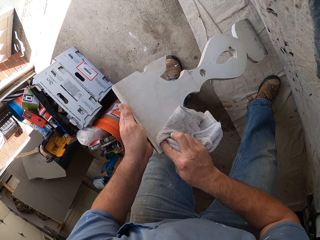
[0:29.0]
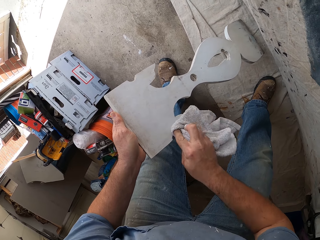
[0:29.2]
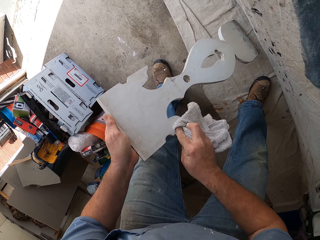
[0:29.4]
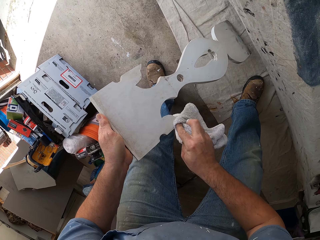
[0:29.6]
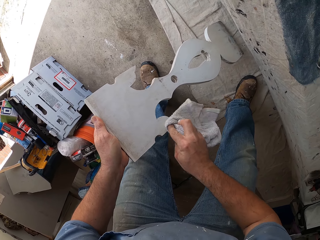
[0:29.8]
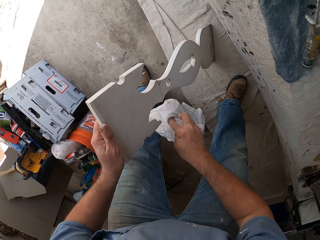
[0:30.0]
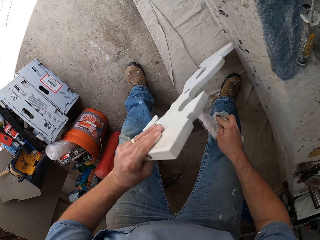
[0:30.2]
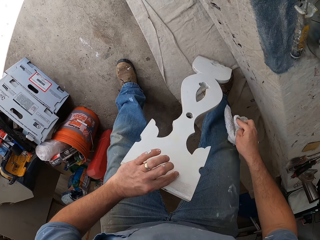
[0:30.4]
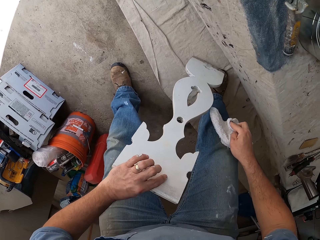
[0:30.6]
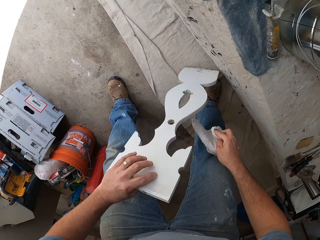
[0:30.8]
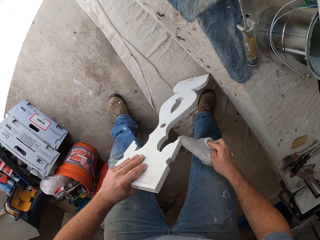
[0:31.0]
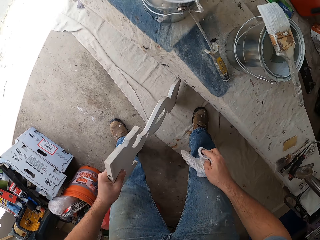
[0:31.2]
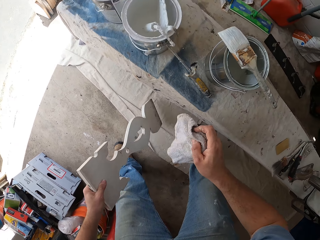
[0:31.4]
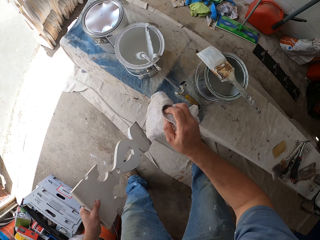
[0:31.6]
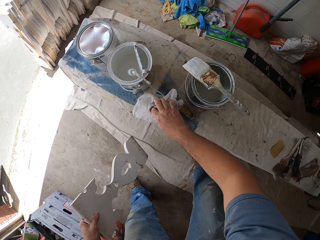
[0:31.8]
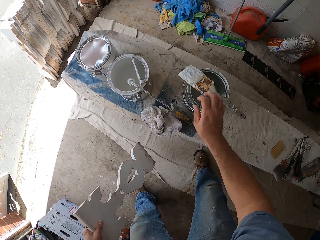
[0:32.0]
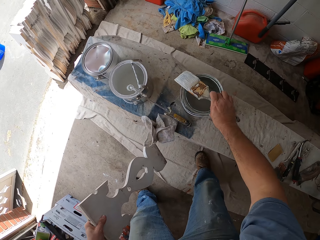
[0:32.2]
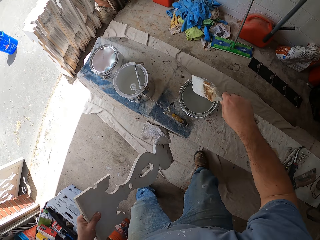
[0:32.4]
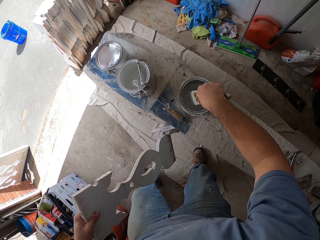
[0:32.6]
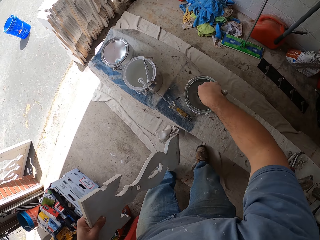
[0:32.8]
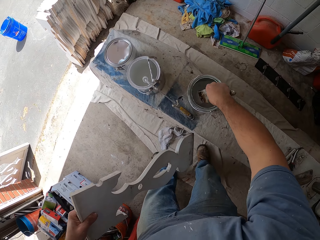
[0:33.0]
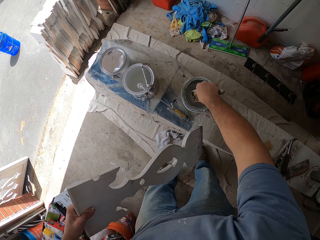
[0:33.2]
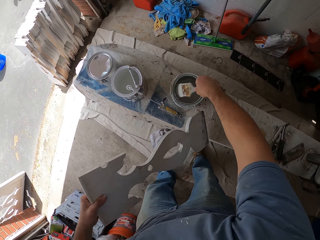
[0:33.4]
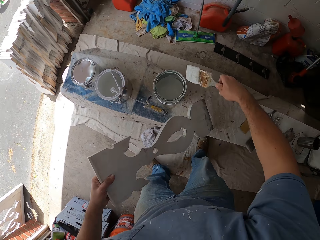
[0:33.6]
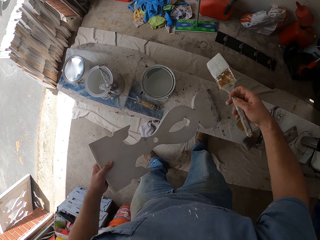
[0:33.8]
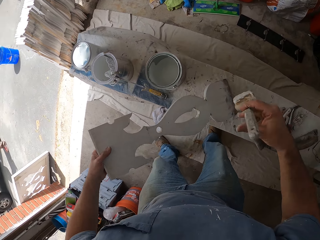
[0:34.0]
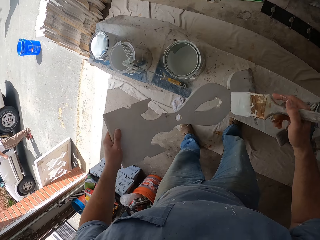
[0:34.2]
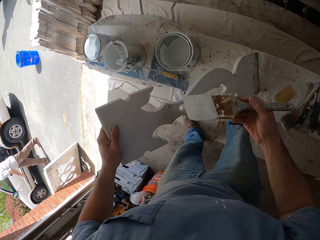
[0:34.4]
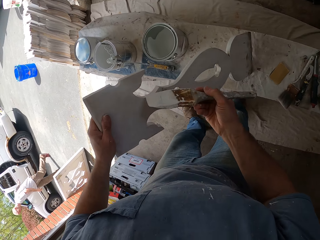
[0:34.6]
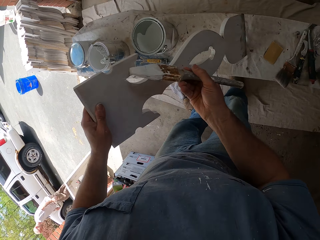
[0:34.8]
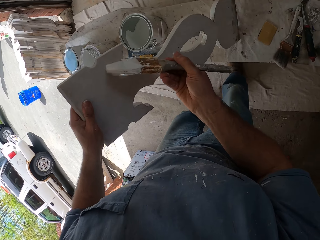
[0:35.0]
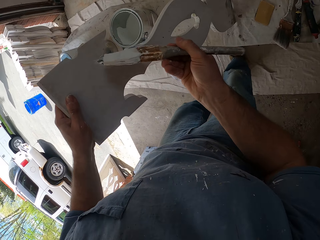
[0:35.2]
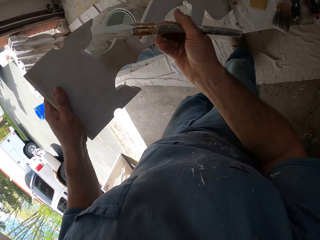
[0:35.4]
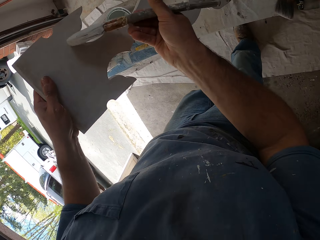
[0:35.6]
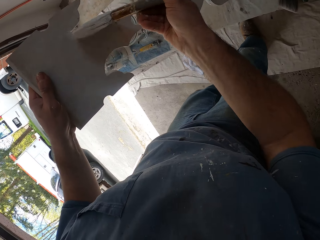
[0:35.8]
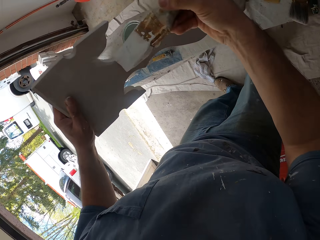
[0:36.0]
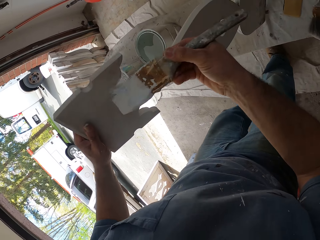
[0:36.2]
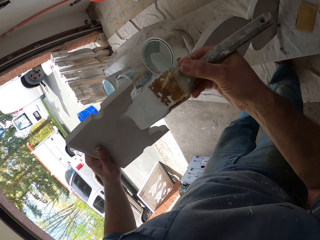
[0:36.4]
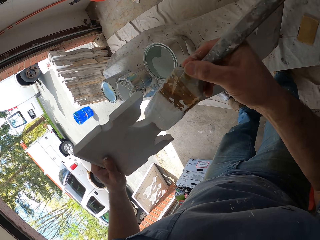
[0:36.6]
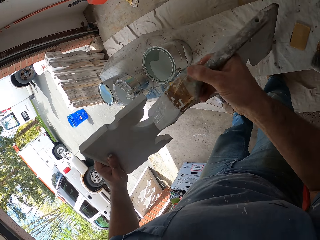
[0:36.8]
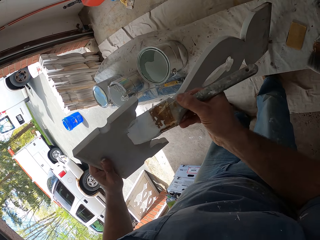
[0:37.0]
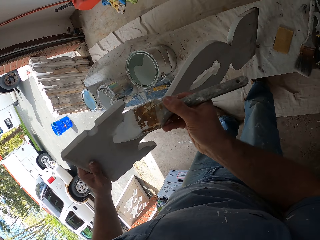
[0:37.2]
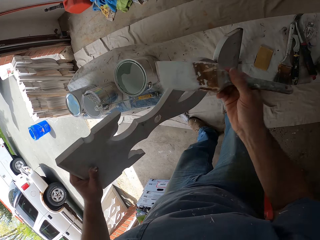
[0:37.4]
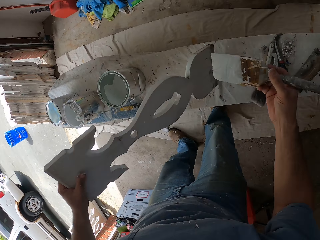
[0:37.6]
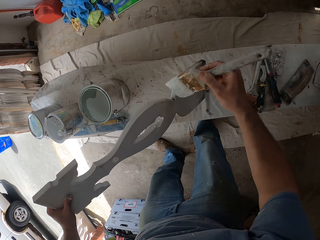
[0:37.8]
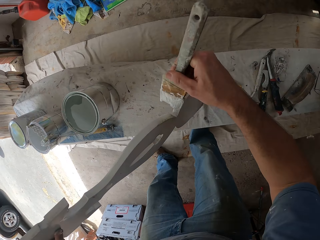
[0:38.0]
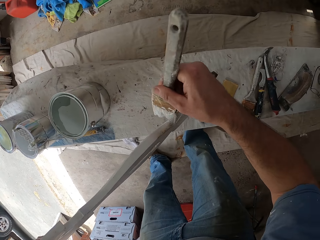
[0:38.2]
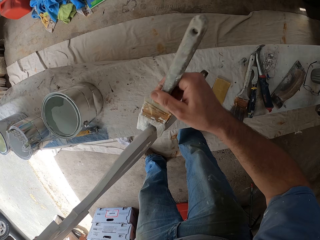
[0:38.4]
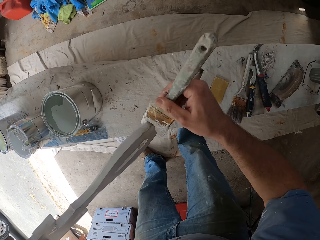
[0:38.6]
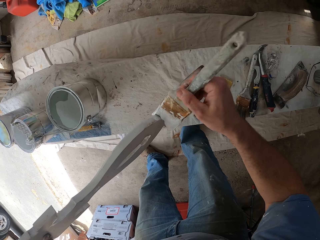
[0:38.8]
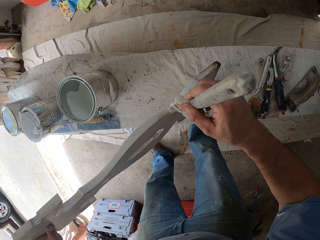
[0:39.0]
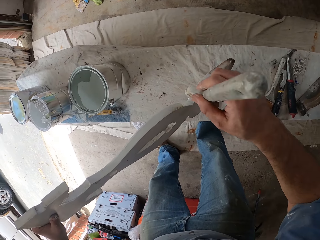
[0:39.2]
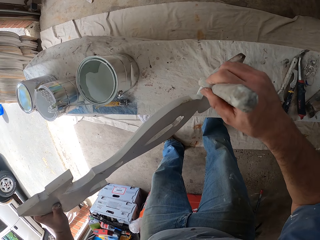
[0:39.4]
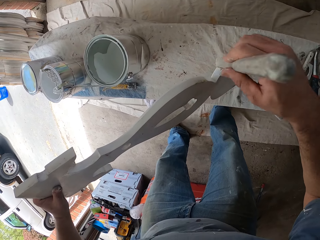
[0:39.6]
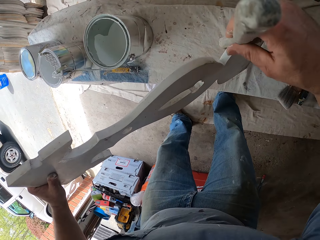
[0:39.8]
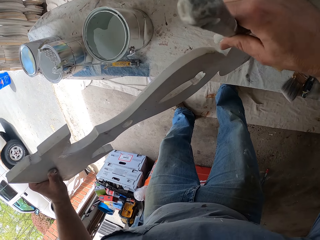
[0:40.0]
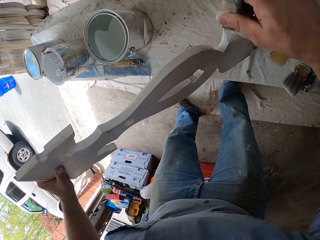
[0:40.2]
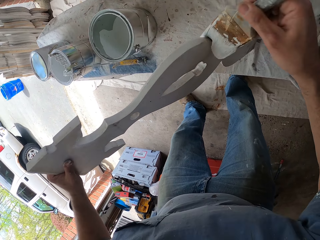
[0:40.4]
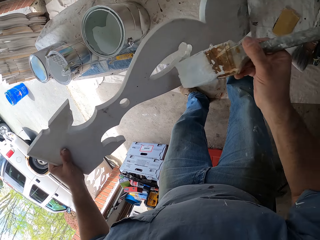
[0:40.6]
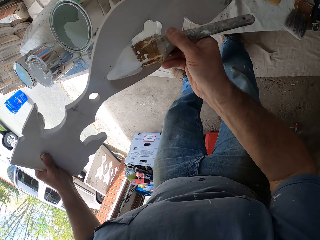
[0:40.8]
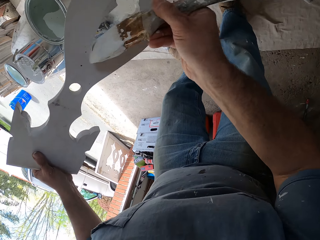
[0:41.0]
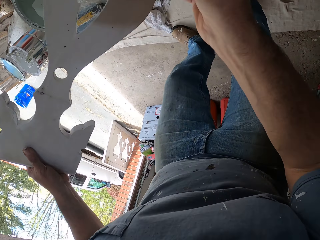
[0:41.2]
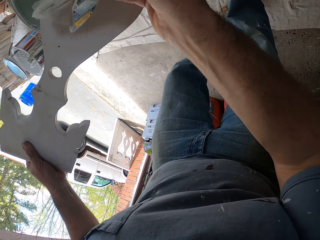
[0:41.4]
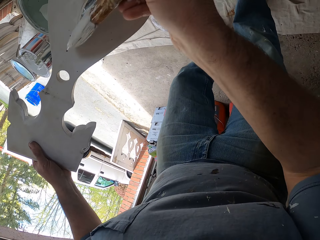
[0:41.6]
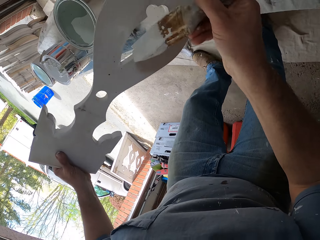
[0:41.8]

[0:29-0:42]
The camera wearer turns the wooden piece. They lift the wooden piece from the ground. They drop the rag on the bench. They pick up a paint brush from the paint bucket on the bench. They dip the paintbrush into the paint bucket on the bench. They dab the paintbrush in the paint bucket. They place the wooden piece on the bench. They paint the wooden piece with the paintbrush. They flip the wooden piece on a table. They paint the wooden piece with the paintbrush.

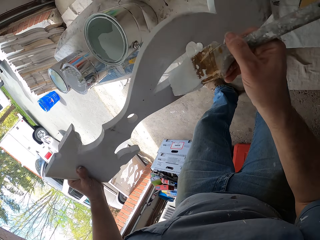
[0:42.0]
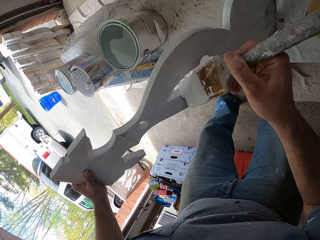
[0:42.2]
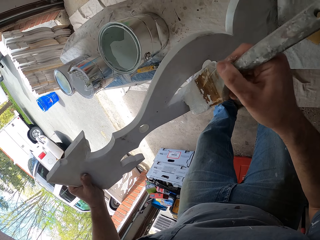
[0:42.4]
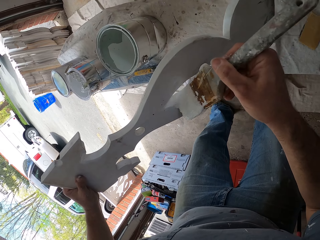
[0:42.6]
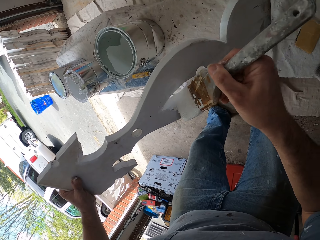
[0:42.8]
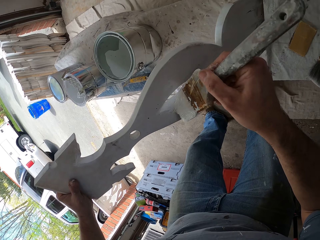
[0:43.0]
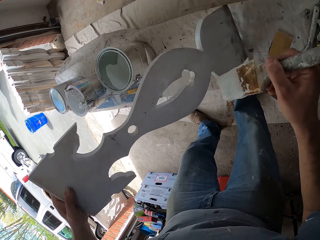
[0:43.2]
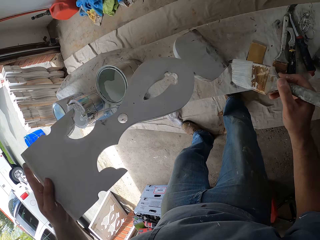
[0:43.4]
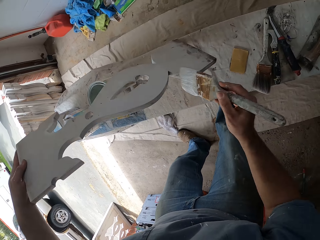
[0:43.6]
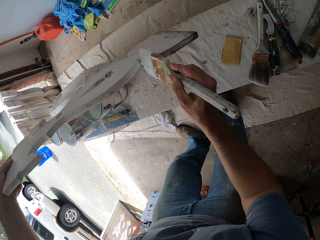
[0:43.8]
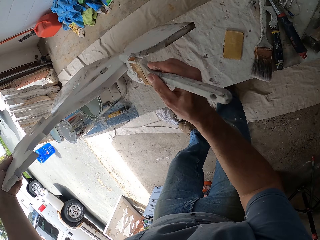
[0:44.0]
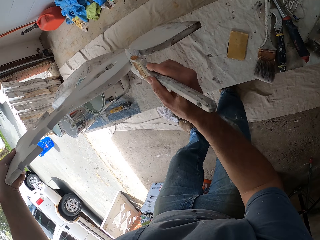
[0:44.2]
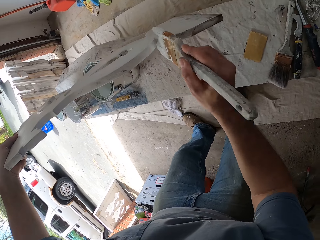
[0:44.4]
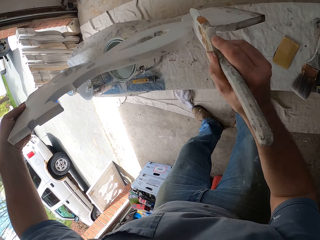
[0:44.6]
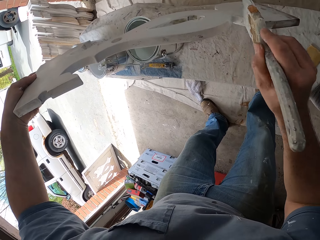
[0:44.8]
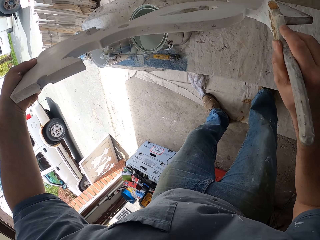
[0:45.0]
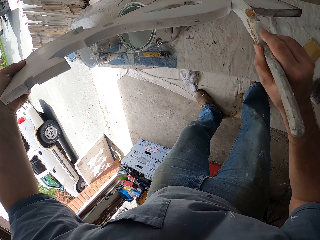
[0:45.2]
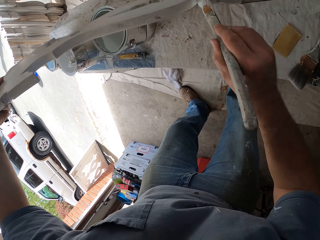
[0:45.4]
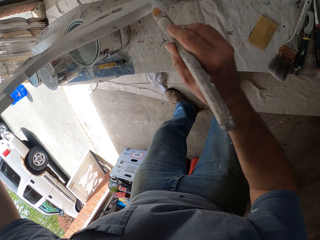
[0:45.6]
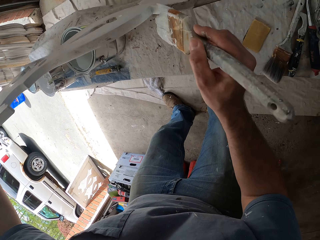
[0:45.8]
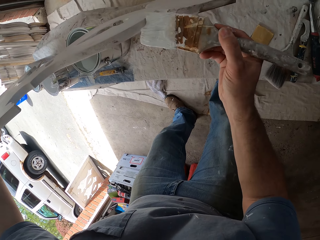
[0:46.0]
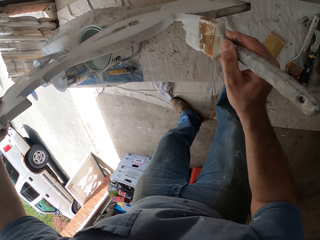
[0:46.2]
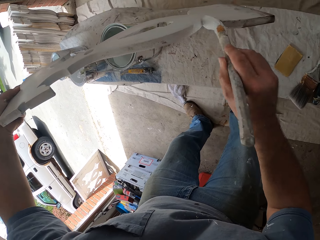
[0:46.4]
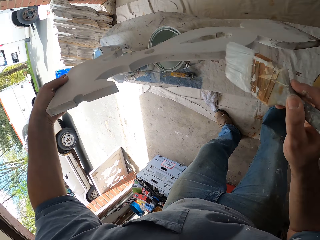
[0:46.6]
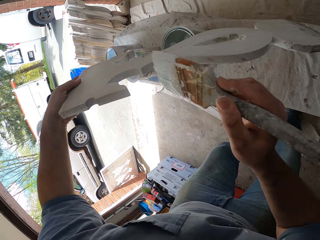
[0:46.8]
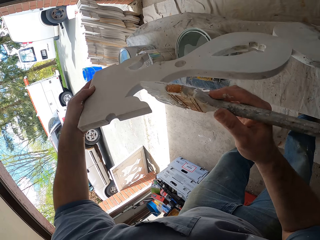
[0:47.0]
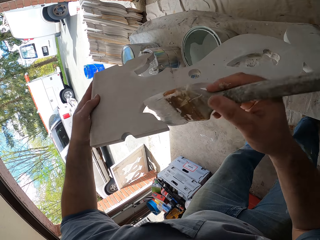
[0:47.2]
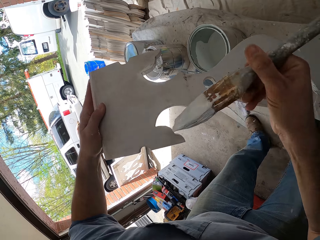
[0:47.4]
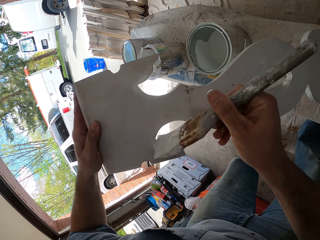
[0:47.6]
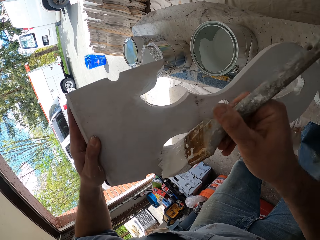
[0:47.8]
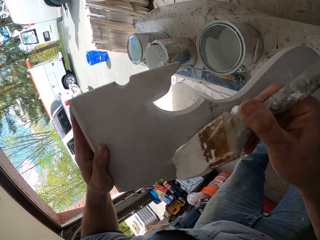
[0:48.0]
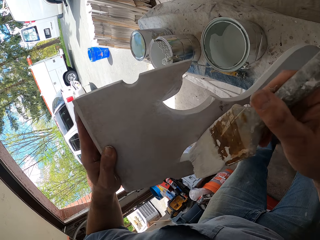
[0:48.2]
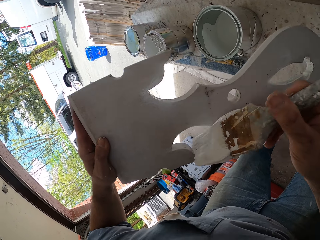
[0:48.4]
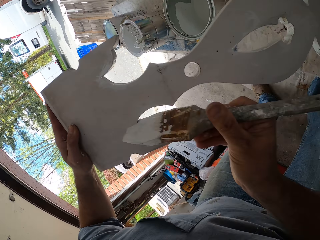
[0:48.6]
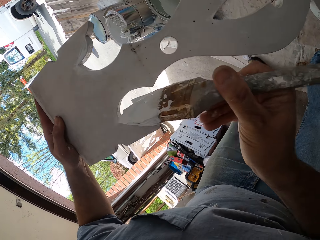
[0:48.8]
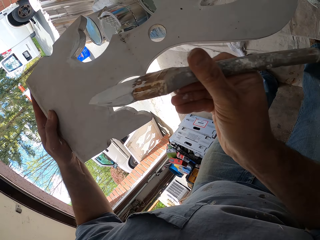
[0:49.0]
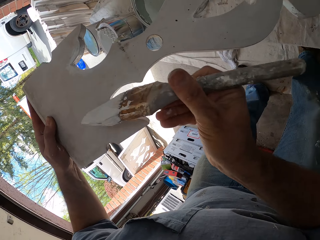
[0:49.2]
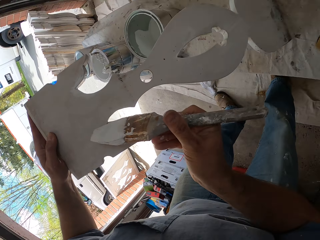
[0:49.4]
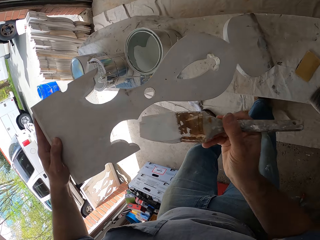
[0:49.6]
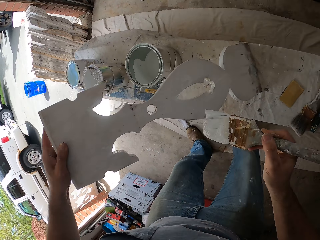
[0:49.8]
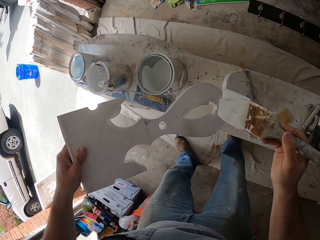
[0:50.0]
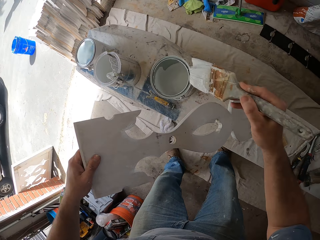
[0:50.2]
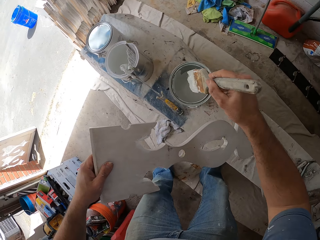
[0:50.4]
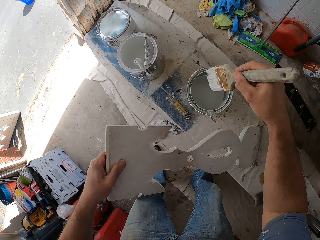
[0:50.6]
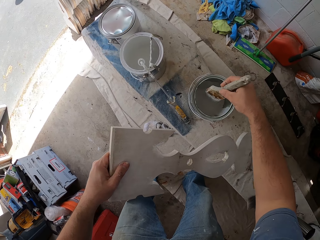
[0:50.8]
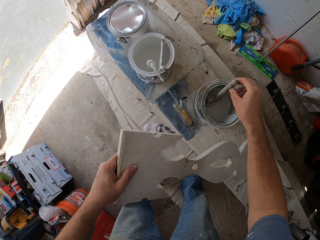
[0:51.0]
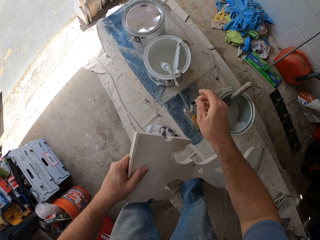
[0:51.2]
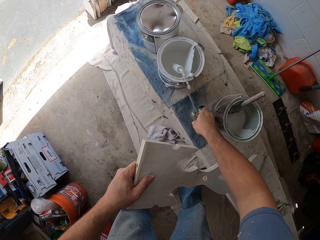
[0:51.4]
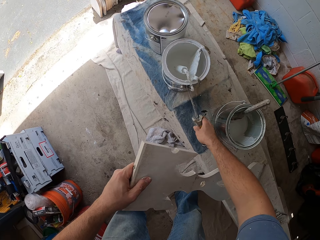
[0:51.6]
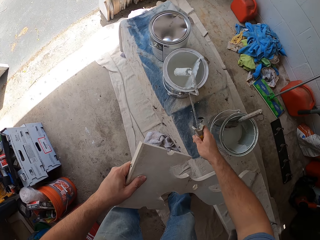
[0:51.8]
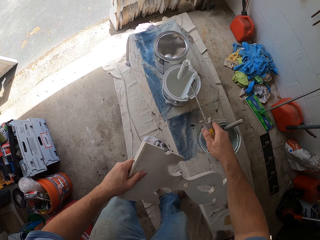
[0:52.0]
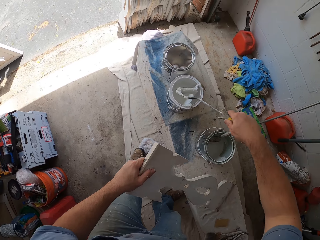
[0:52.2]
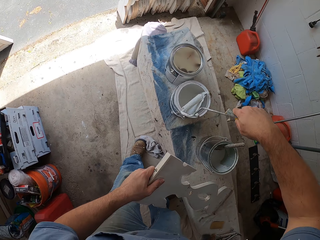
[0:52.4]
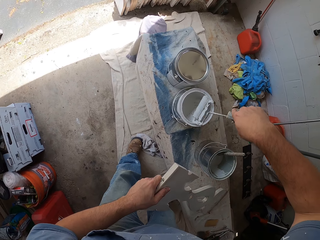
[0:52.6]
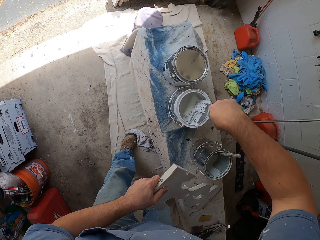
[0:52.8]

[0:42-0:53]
The camera wearer flips the wooden piece on the table. They paint the wooden piece with the paintbrush. They drop the paintbrush in the paint bucket. They pick up a paint roller hanging on a paint bucket.
